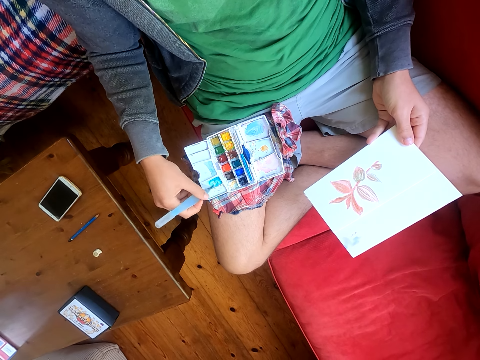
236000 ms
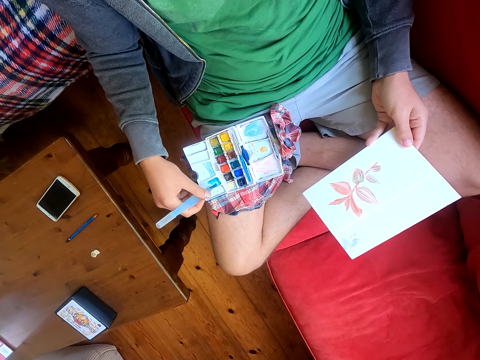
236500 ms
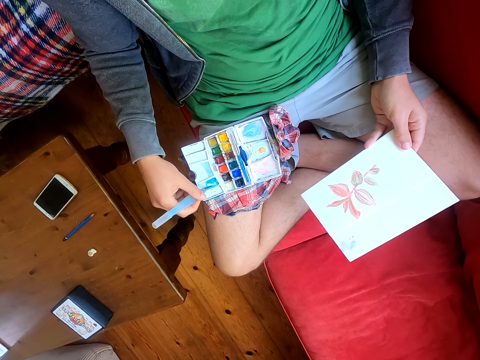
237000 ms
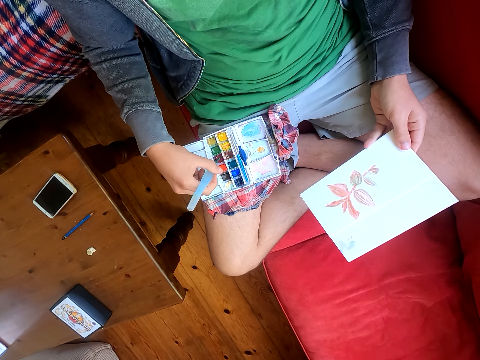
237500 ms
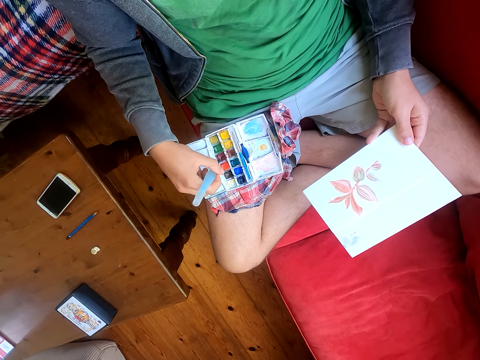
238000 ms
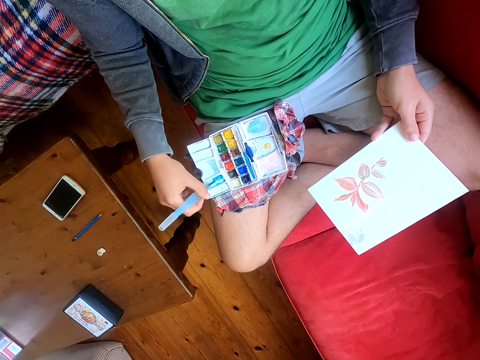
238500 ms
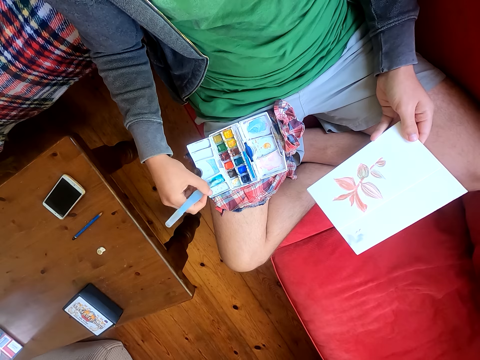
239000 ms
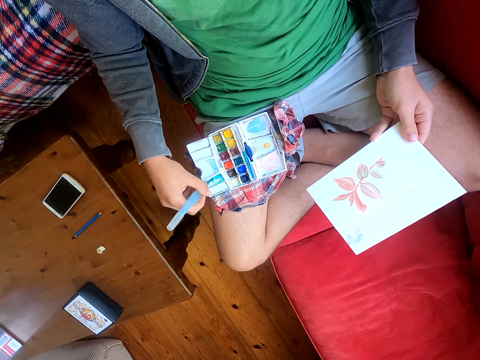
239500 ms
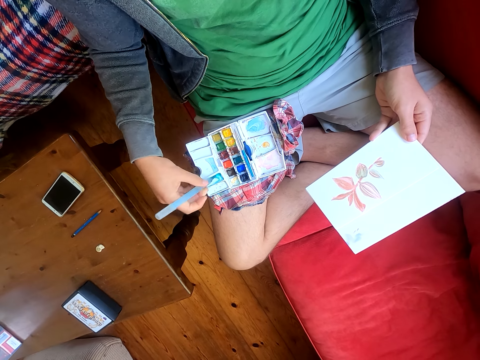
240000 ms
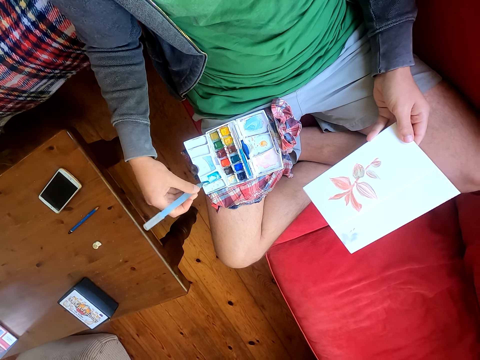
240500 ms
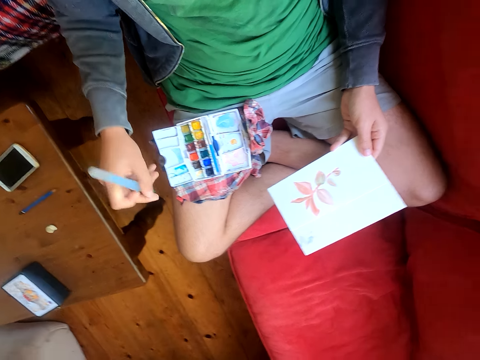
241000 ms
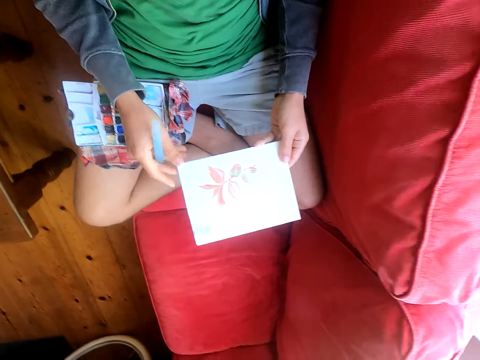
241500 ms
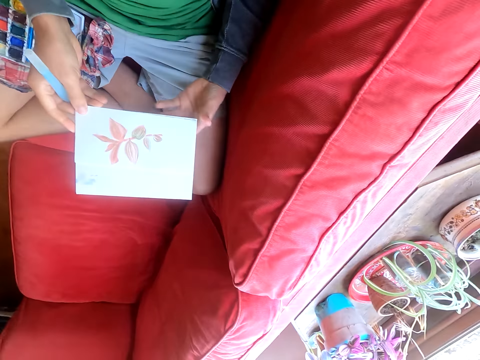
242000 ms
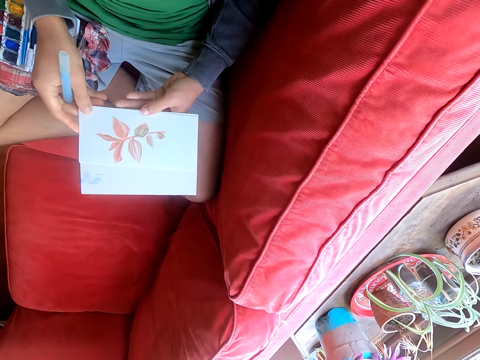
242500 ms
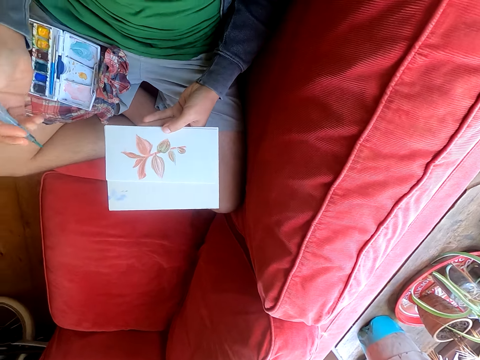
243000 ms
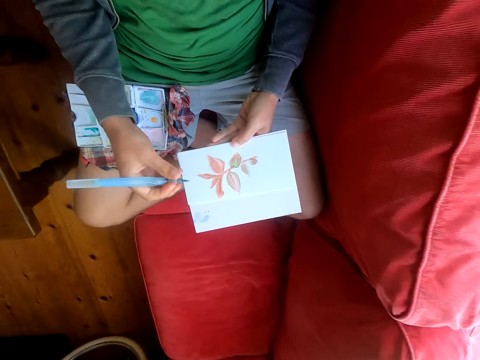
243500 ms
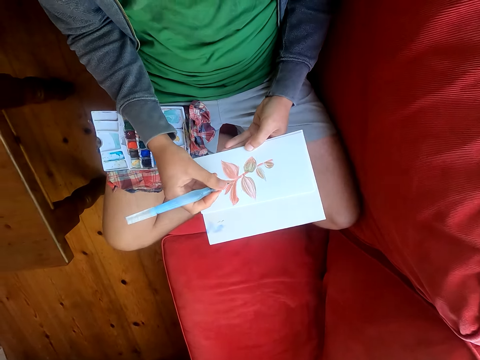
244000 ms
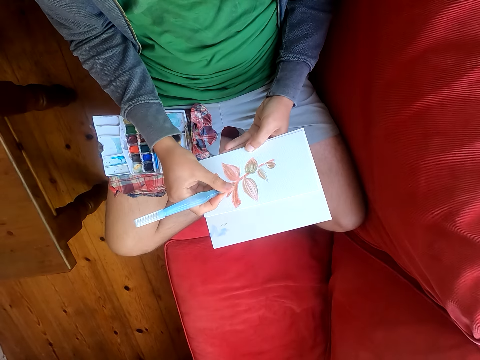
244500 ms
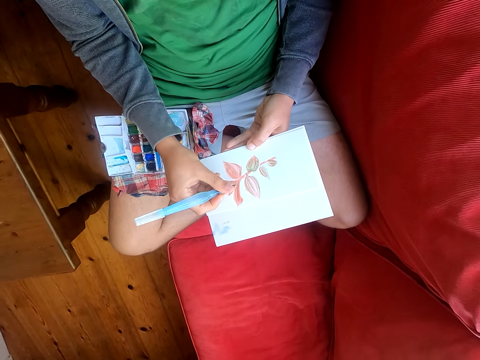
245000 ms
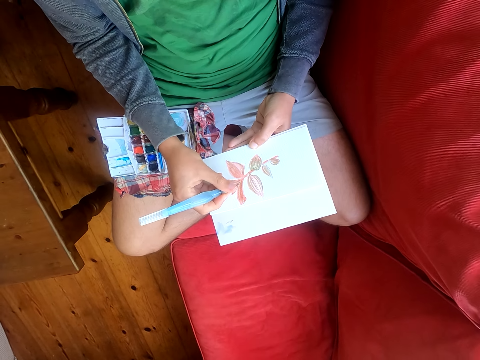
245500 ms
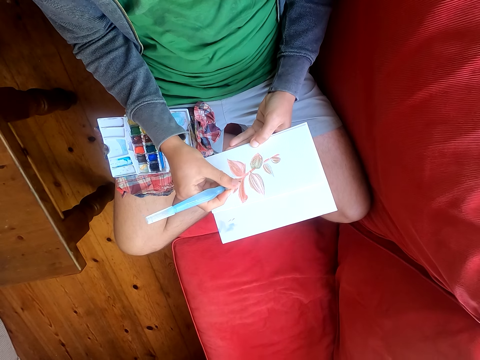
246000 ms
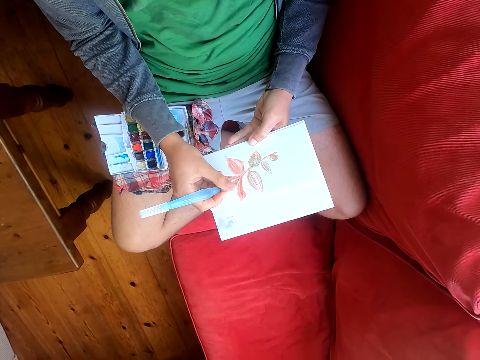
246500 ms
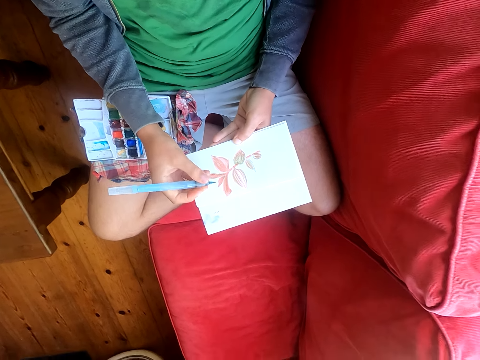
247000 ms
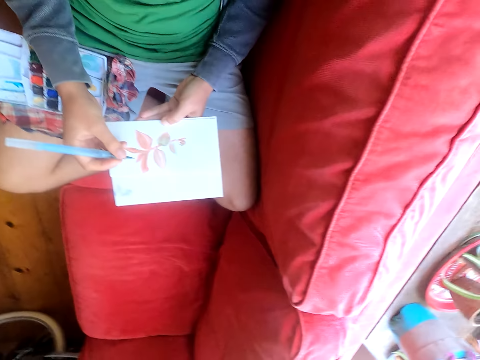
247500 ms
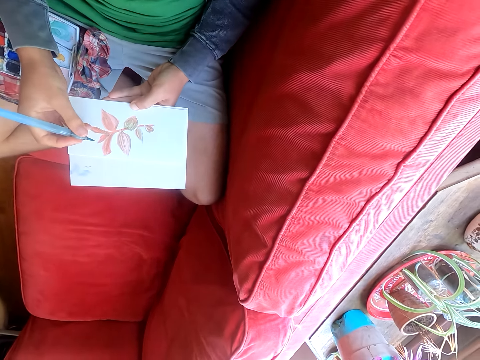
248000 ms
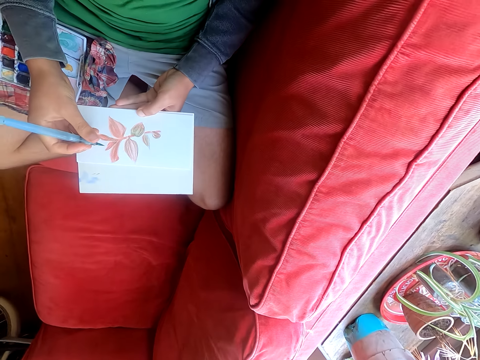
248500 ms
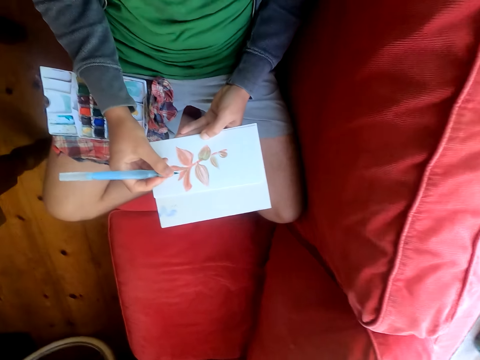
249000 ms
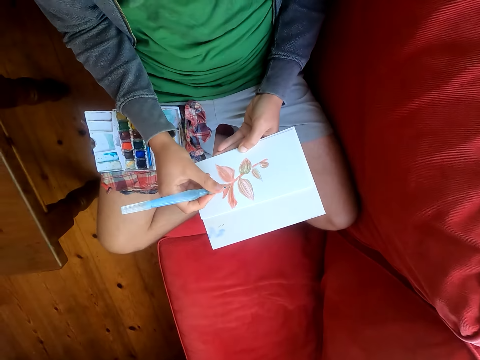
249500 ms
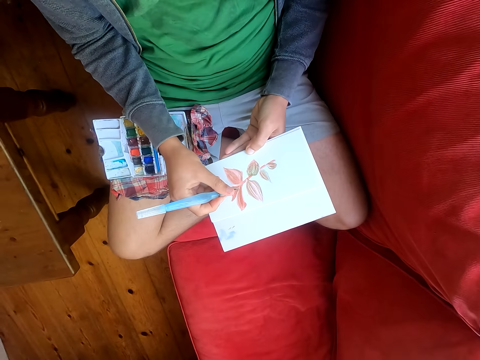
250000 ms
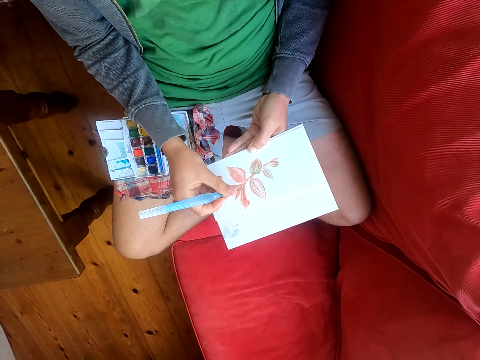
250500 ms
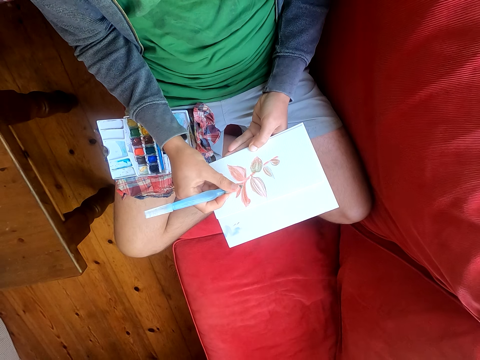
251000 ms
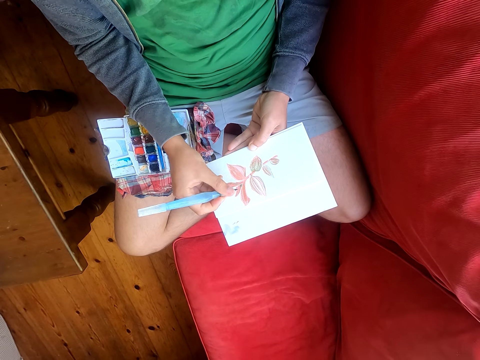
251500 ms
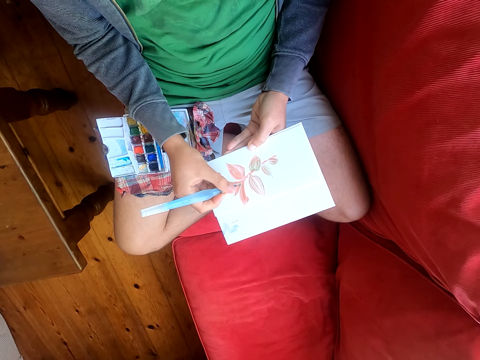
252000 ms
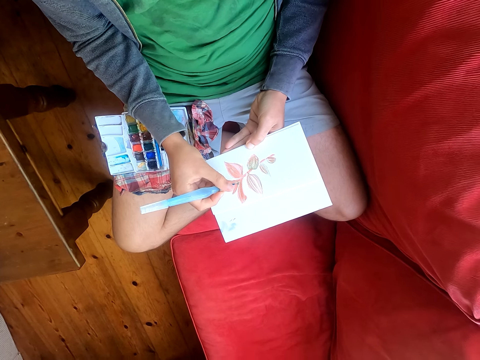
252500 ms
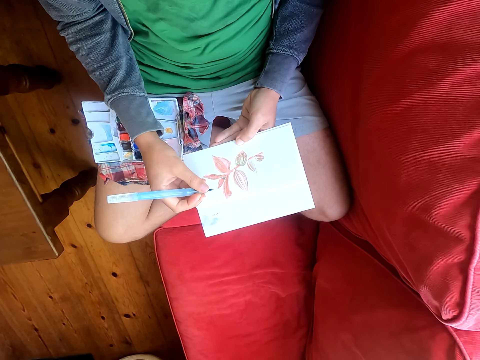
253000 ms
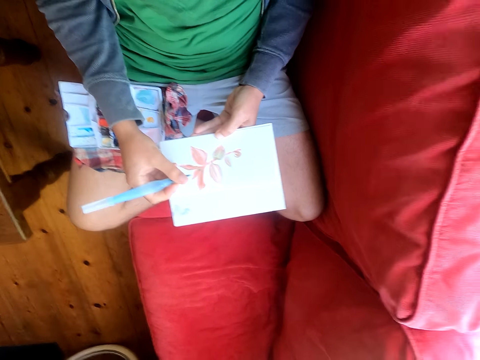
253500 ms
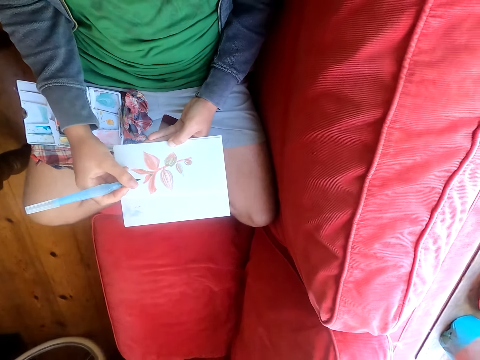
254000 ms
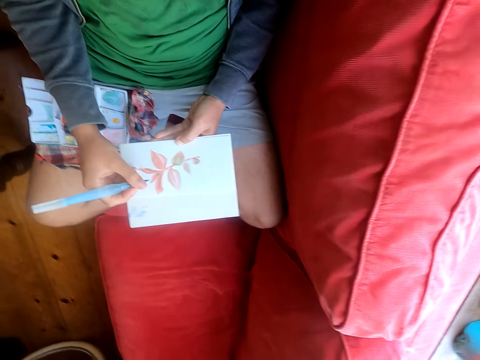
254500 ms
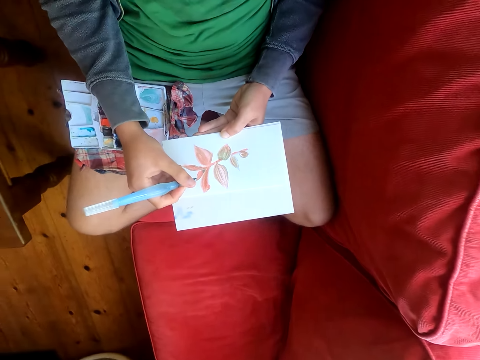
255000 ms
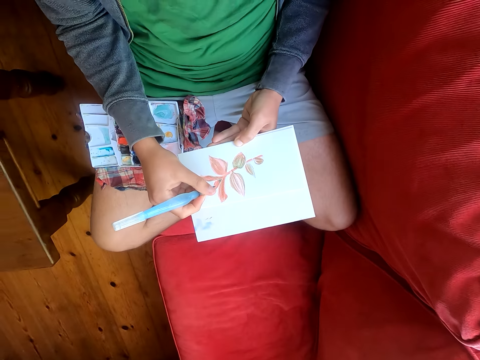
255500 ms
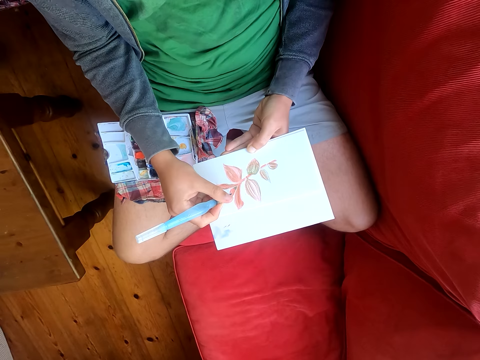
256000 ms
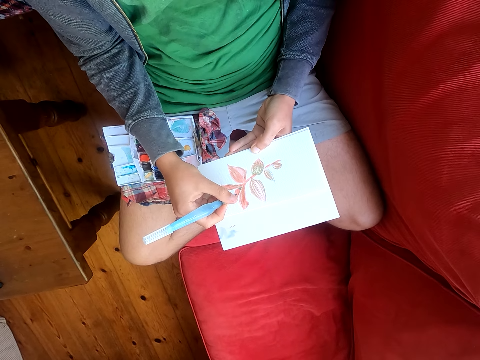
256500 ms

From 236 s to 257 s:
The camera wearer looks around. He paints a paper with a paint brush. He looks around. He moves his head sideways. He paints the paper with the paint brush.

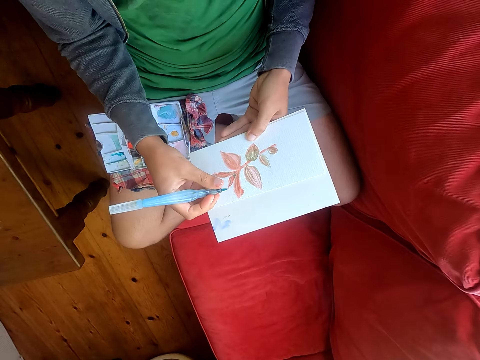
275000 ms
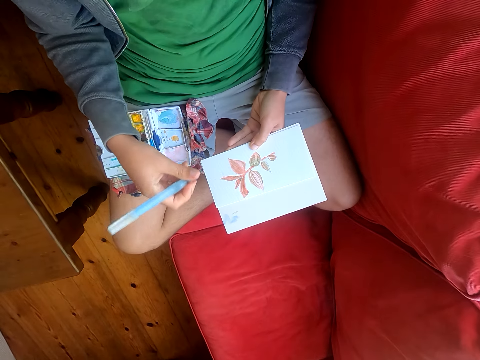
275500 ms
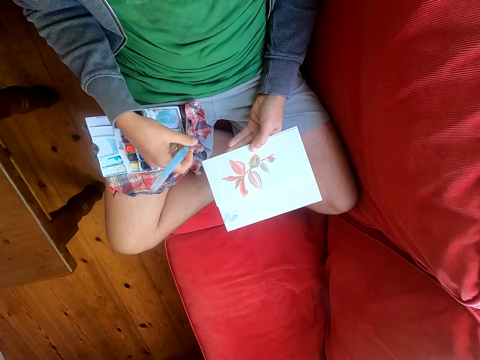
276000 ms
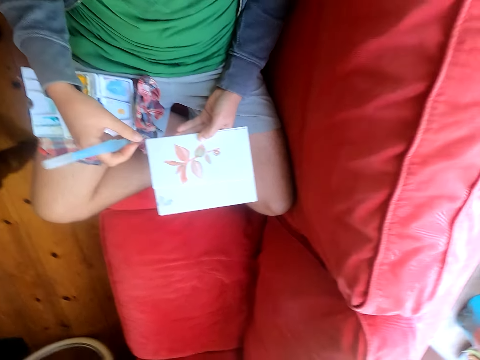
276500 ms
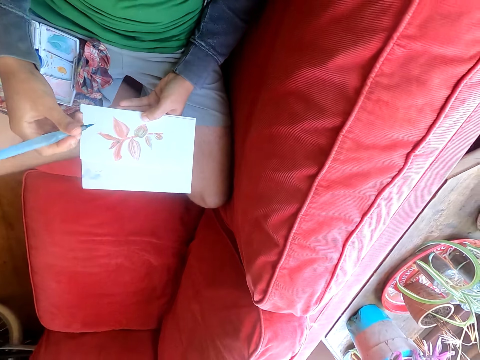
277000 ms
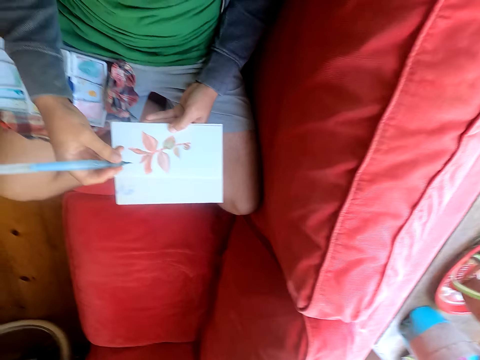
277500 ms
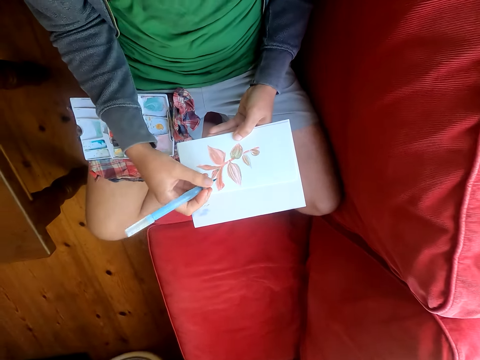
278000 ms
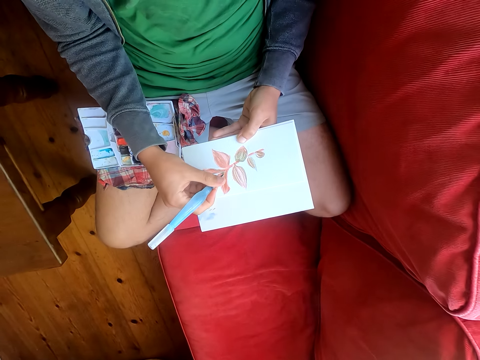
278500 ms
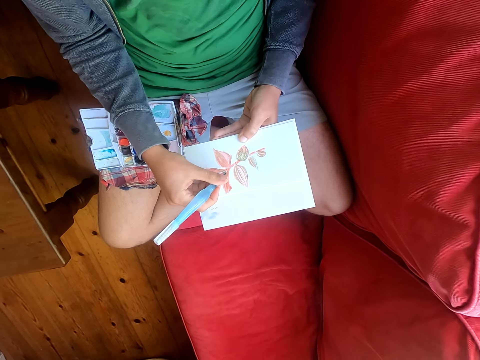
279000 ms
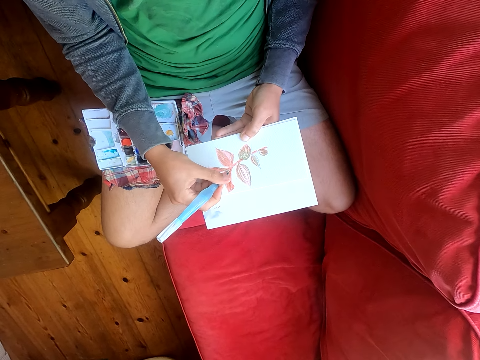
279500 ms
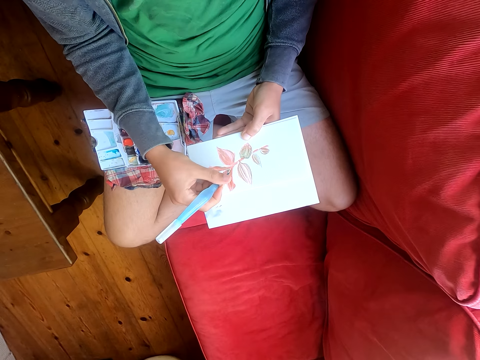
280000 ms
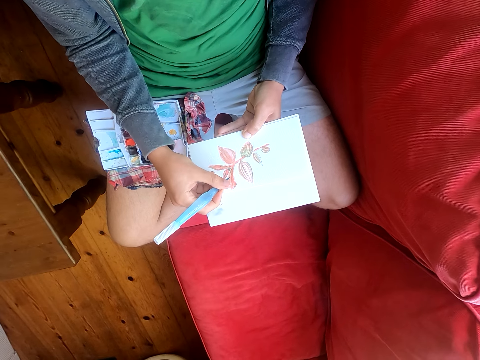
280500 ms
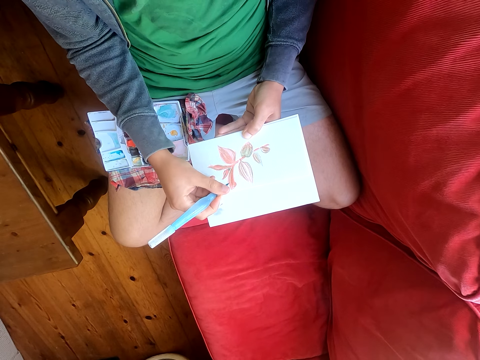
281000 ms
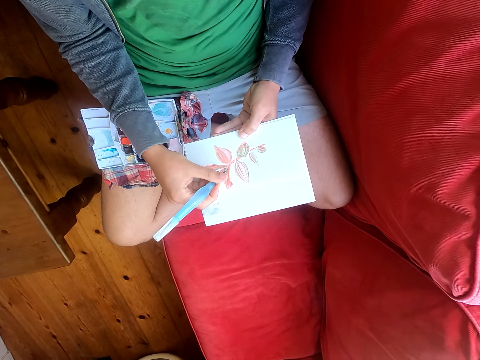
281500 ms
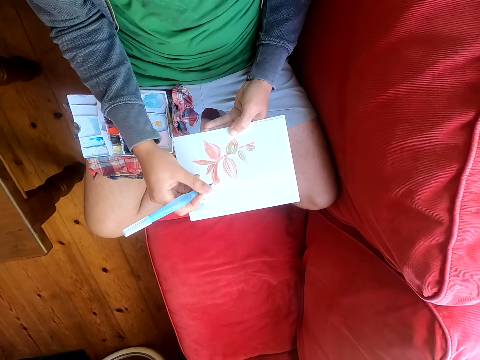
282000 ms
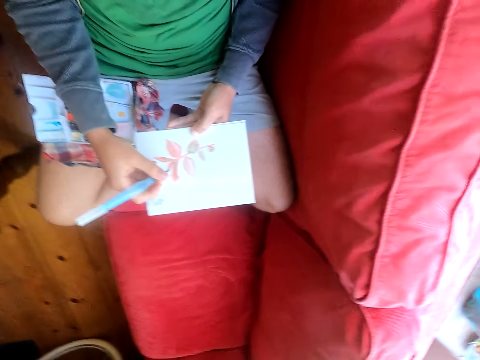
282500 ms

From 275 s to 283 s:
The camera wearer wipes the brush pen on a piece of cloth. They paint on the drawing with the pen.
